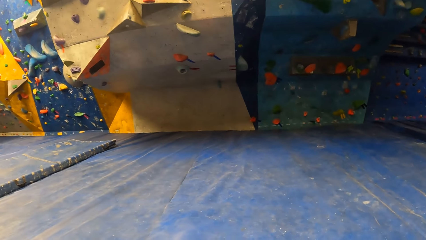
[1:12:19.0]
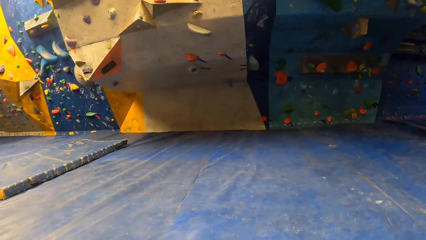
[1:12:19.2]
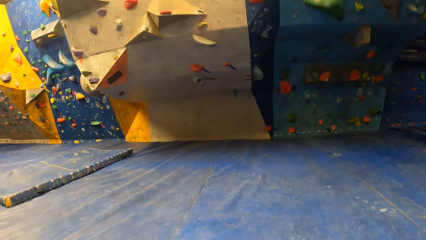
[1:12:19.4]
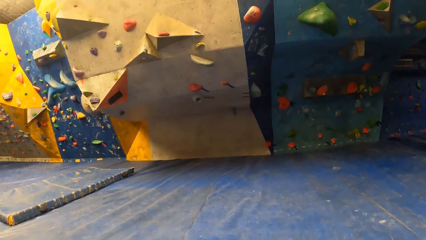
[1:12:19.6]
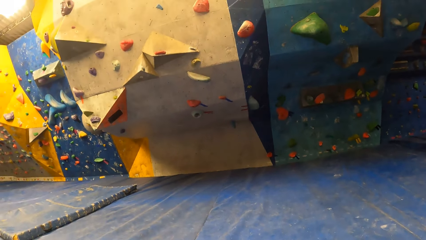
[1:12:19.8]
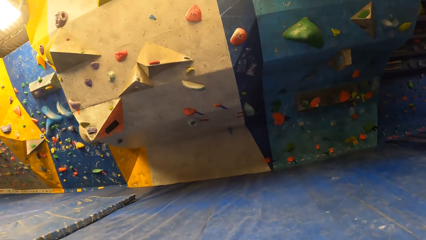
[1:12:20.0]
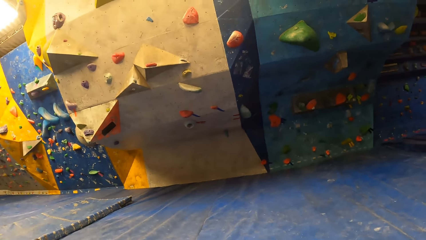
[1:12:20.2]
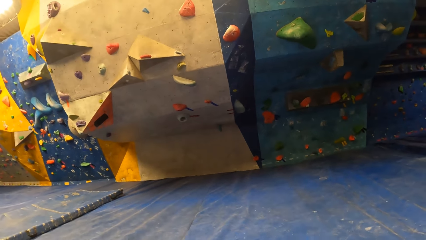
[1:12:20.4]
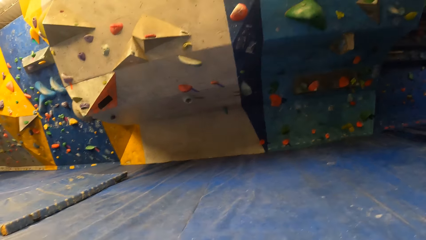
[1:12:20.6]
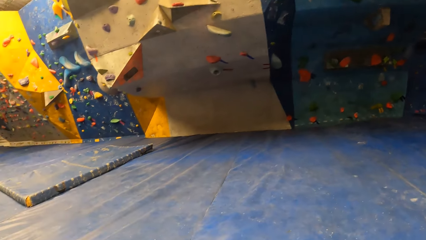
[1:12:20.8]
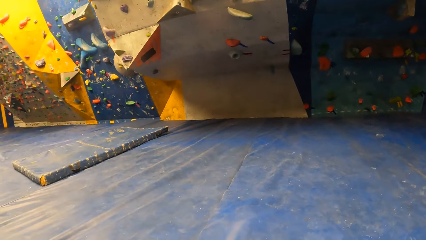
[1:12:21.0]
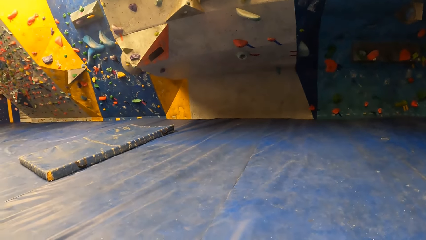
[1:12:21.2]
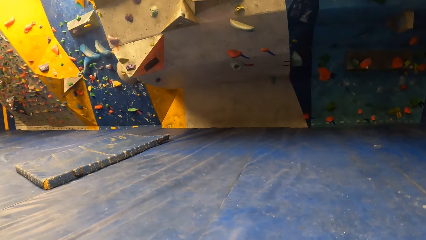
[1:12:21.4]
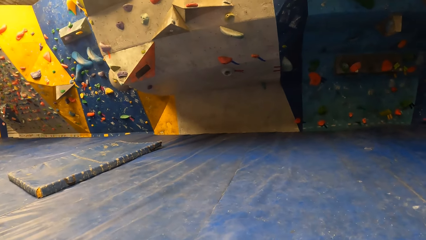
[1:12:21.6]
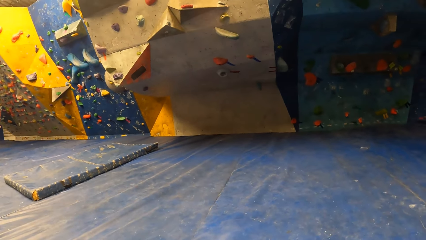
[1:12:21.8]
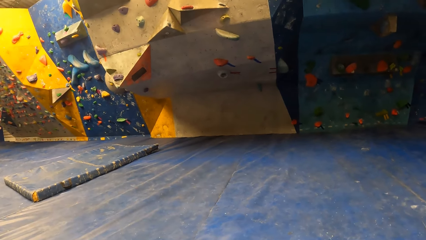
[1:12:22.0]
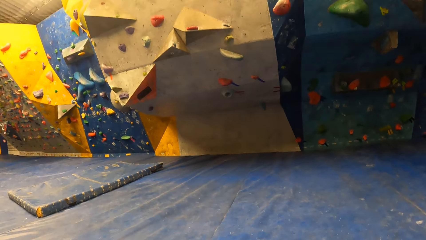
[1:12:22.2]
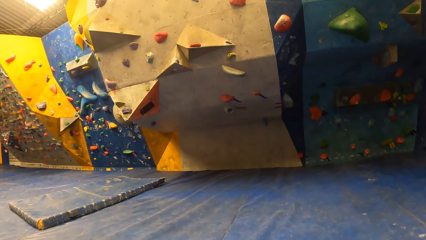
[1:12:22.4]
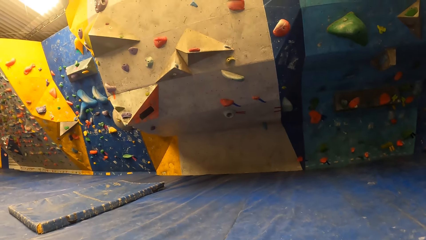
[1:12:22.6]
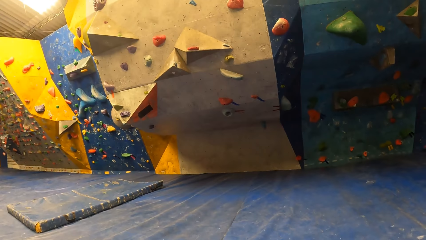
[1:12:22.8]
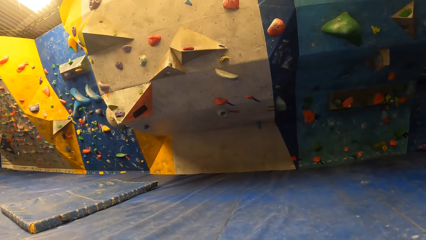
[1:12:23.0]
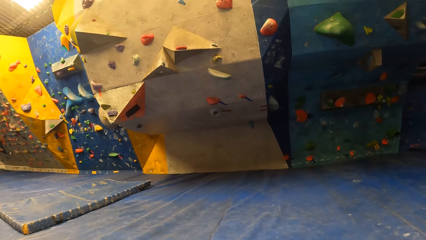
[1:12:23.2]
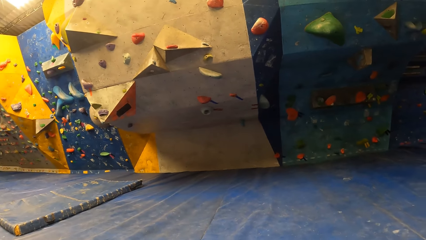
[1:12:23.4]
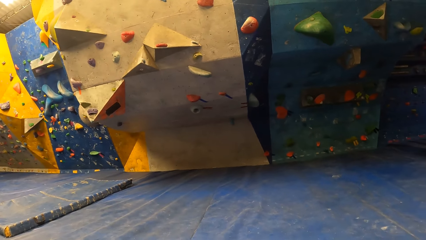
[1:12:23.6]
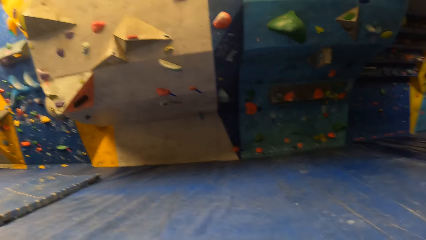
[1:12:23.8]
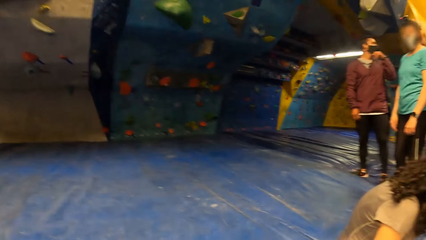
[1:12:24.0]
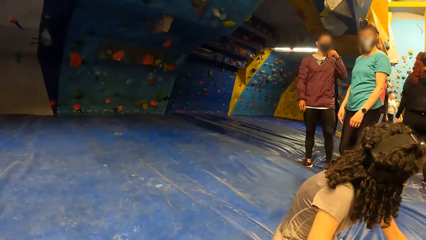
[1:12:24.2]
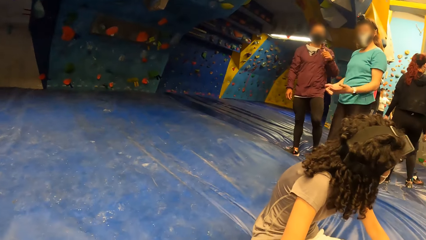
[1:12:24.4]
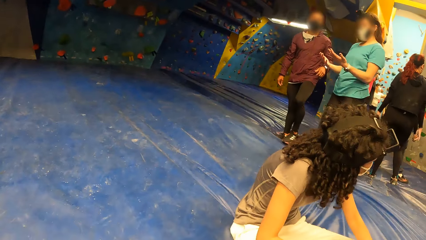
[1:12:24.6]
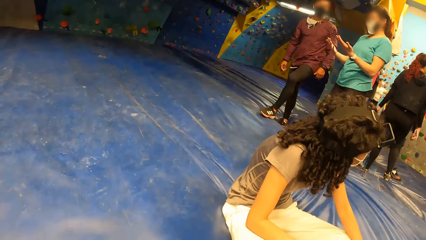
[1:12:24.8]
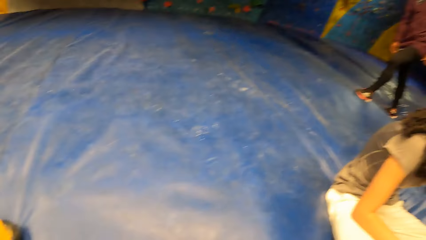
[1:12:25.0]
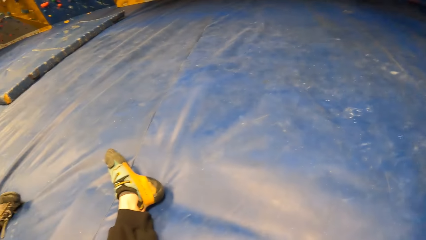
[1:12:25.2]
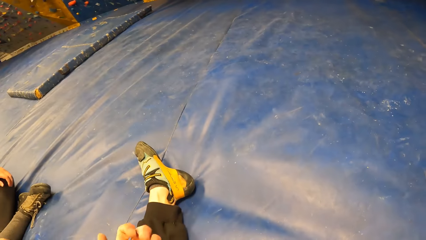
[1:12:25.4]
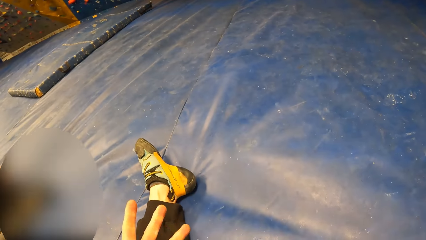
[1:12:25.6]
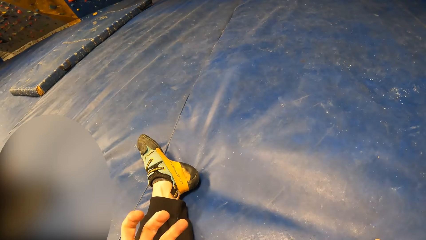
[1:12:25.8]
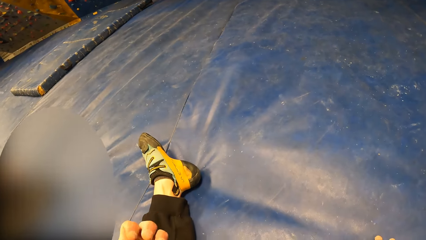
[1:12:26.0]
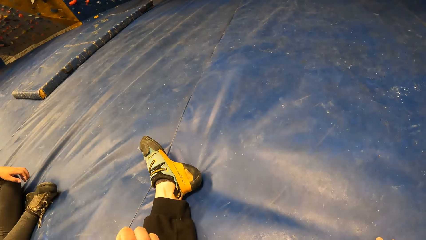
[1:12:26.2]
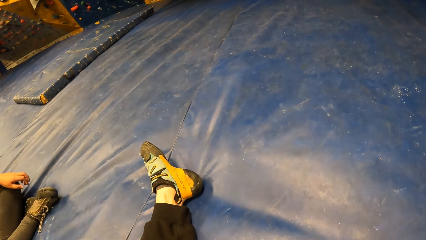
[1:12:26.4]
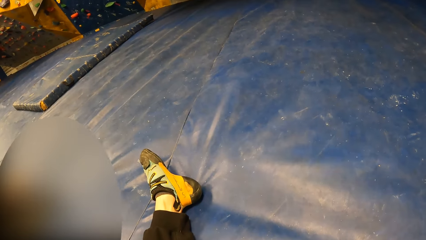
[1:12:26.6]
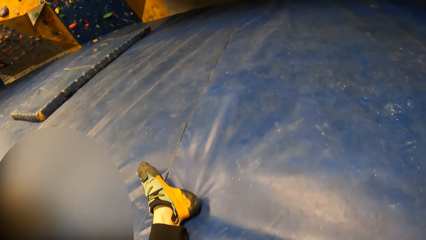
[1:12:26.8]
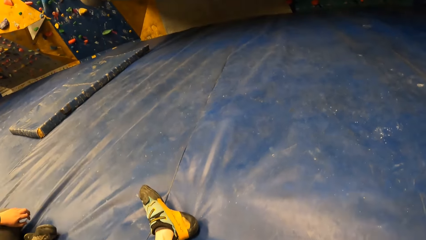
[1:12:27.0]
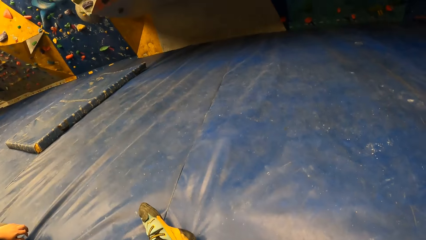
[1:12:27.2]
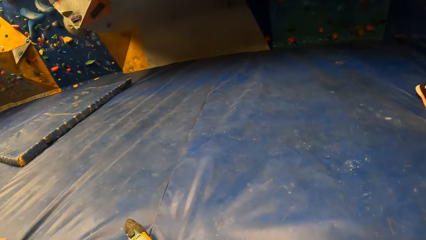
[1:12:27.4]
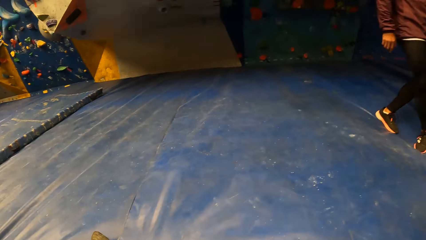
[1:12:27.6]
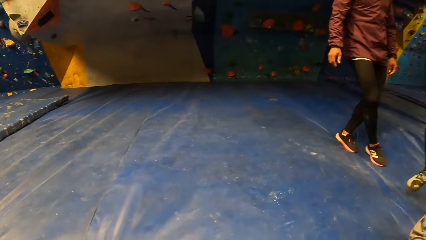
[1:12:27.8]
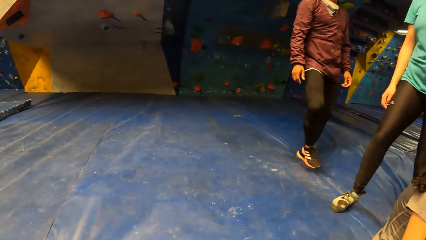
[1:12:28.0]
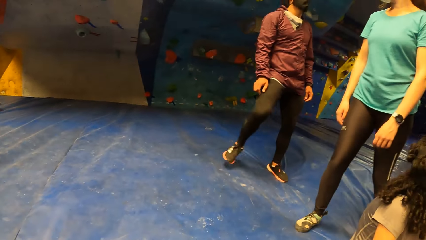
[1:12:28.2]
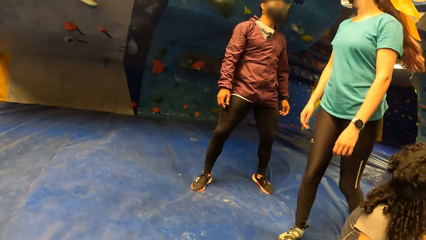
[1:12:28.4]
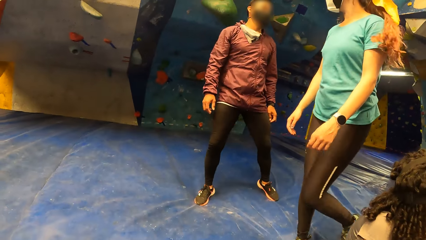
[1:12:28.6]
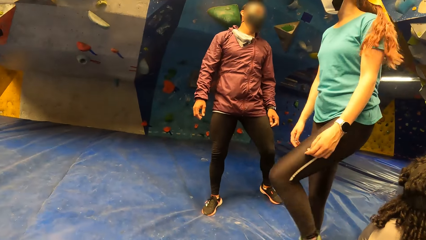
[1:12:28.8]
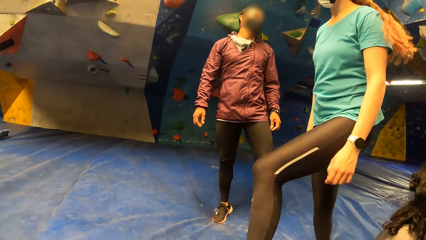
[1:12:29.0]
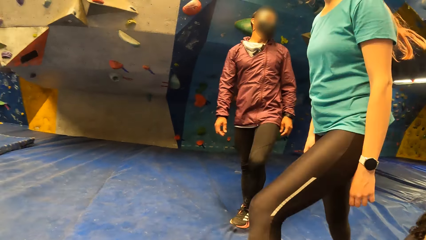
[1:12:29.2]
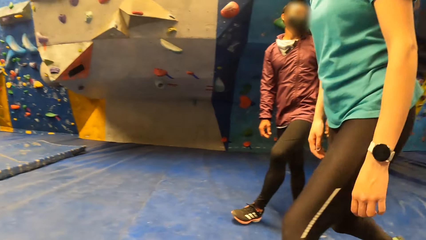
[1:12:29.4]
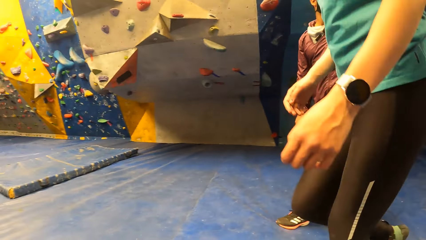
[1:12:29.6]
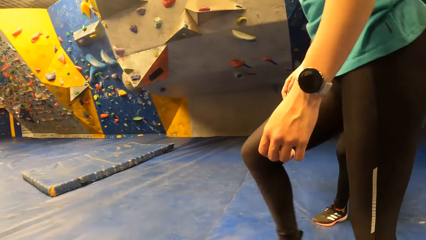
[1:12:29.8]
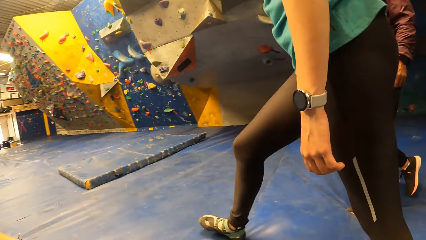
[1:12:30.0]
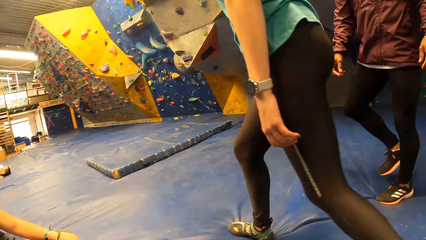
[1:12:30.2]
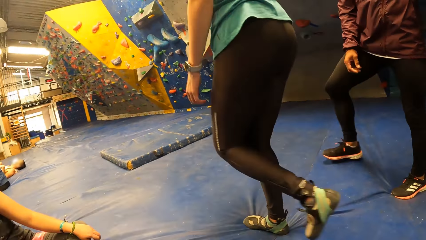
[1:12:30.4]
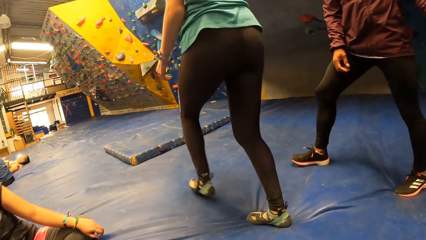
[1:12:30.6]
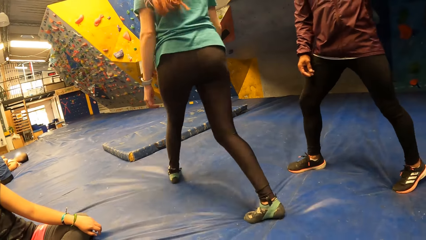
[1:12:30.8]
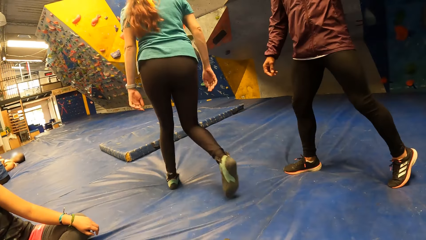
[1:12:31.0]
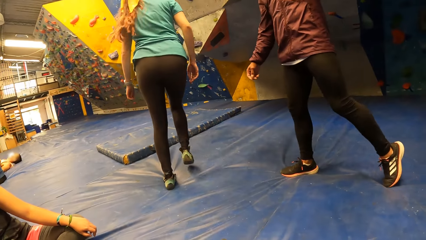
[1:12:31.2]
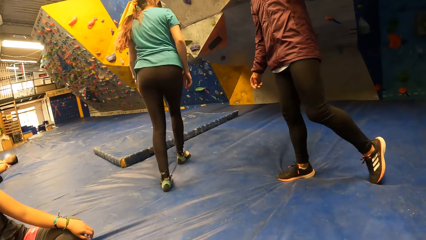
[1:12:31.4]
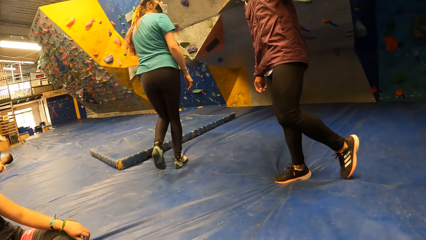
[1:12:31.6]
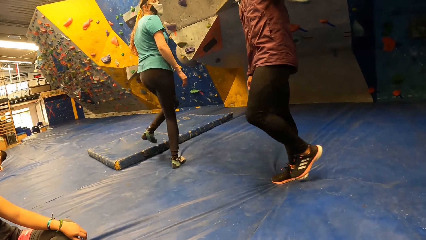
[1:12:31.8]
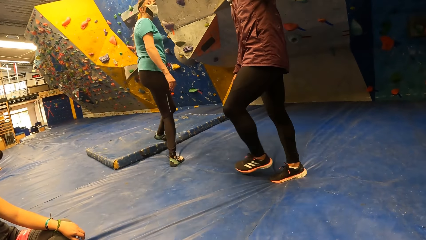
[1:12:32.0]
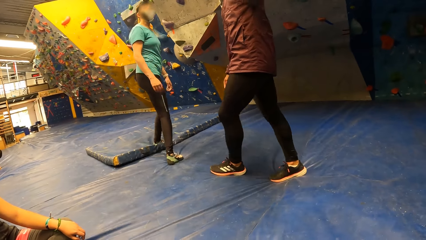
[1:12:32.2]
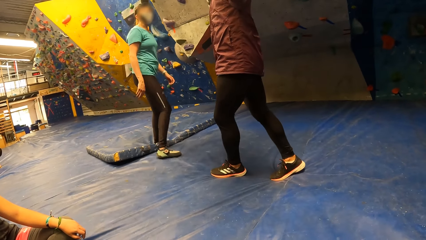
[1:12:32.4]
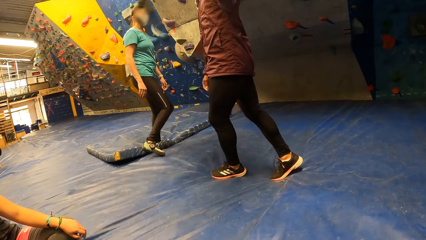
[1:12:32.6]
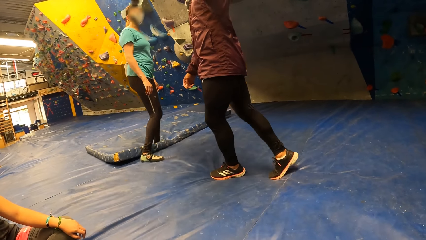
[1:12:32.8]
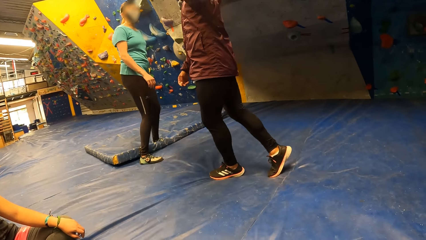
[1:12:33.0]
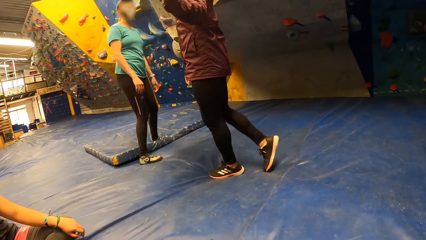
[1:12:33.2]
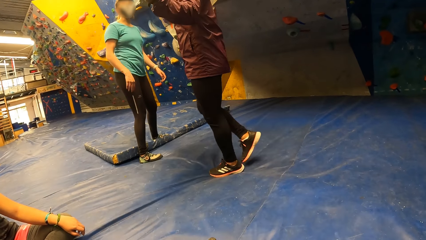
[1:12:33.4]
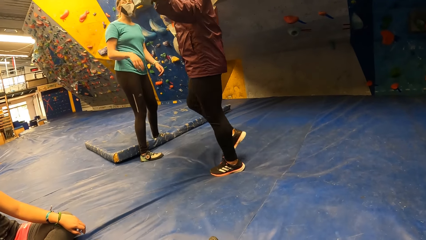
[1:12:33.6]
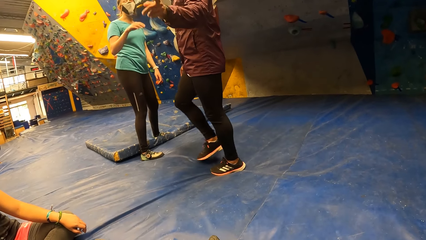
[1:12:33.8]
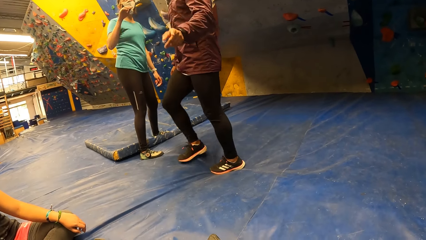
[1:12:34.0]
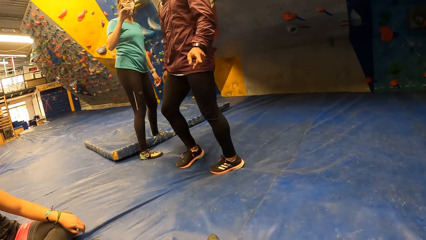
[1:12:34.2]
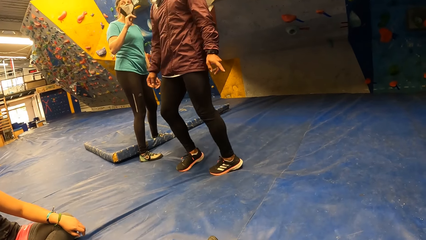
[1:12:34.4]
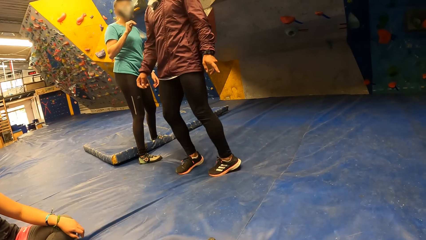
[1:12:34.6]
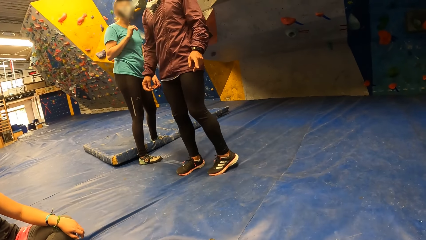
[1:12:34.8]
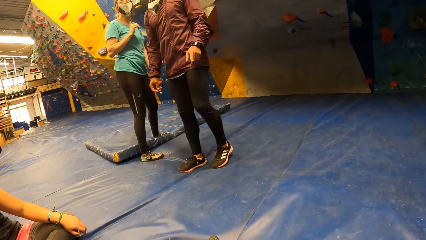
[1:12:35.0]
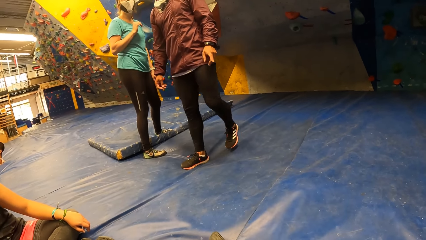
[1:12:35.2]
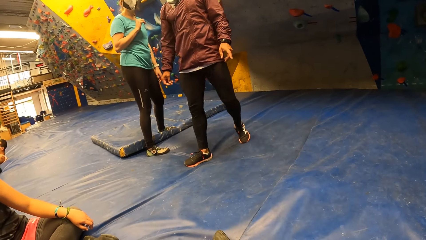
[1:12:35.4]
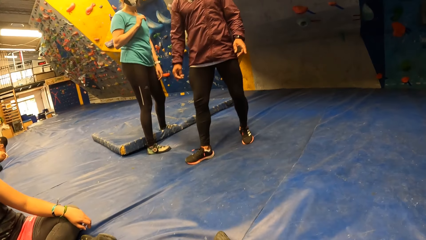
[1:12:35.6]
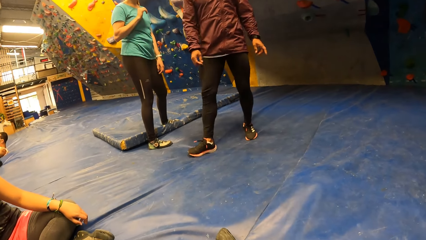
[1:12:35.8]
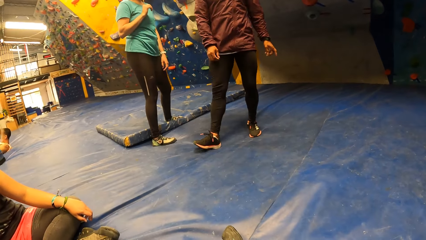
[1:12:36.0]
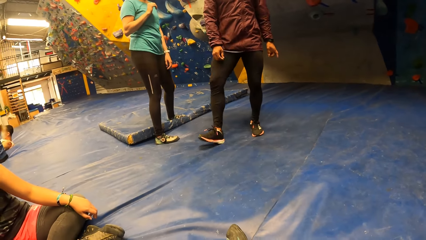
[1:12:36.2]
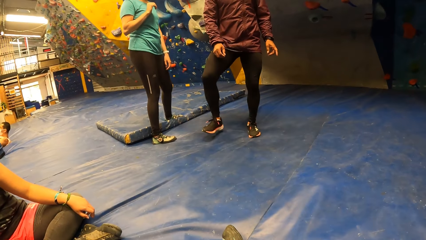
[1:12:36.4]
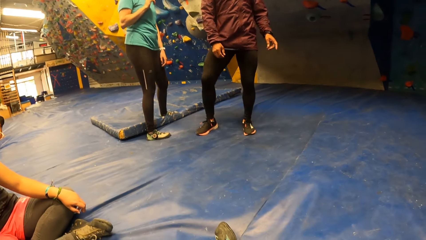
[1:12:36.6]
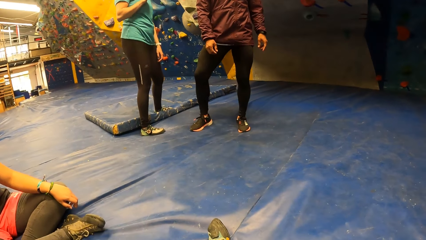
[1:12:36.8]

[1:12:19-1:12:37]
The camera wearer turns around. A person converses with another person. The camera wearer turns around. They sway hands. They turn around. The second person points a finger. The second person converses with the first person. The first person lifts a hand and looks around.
